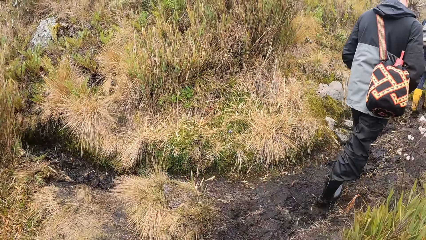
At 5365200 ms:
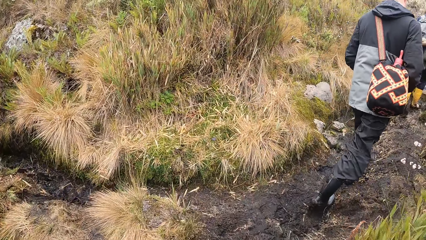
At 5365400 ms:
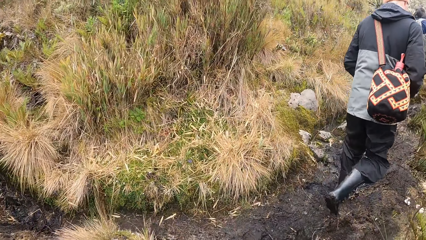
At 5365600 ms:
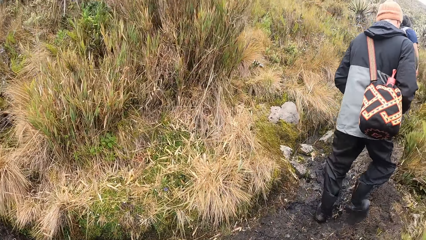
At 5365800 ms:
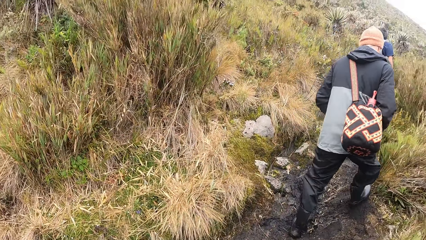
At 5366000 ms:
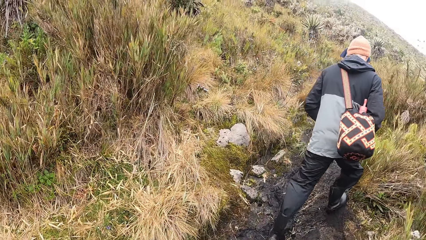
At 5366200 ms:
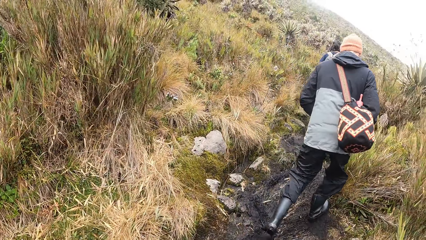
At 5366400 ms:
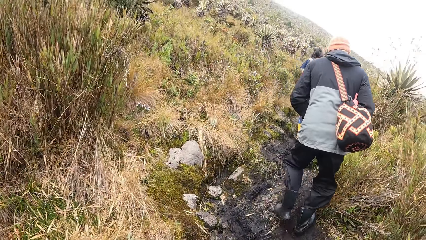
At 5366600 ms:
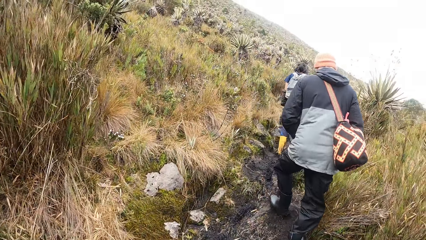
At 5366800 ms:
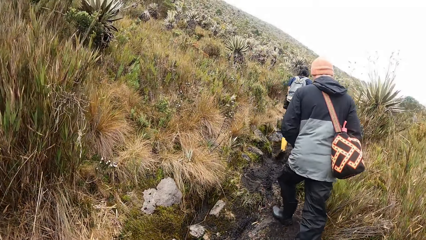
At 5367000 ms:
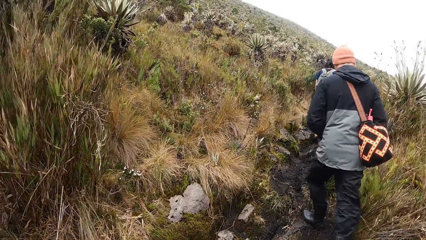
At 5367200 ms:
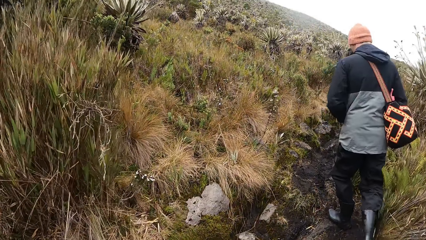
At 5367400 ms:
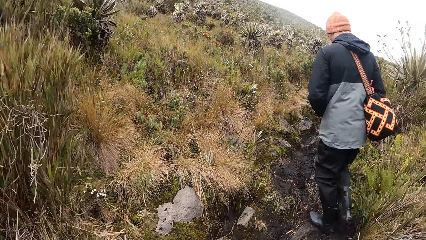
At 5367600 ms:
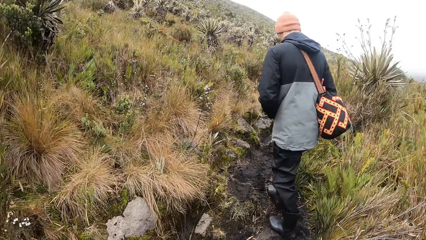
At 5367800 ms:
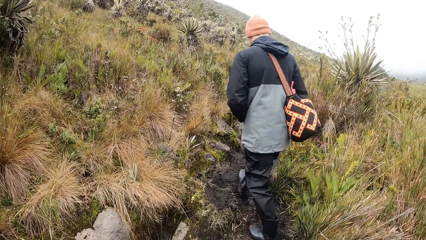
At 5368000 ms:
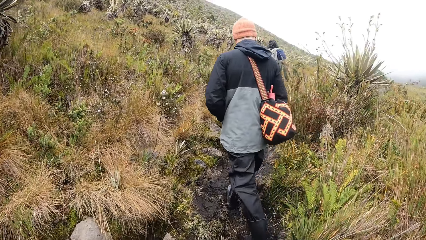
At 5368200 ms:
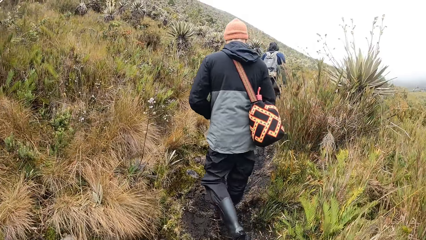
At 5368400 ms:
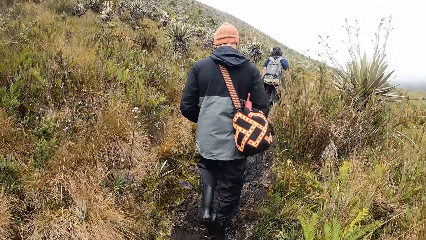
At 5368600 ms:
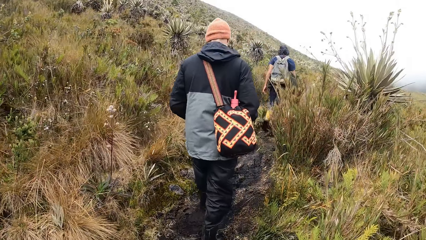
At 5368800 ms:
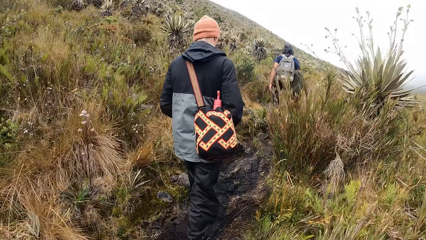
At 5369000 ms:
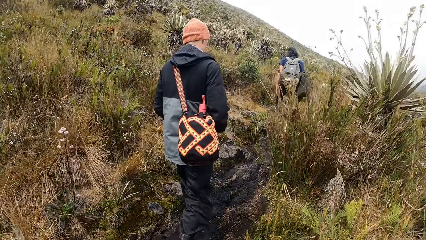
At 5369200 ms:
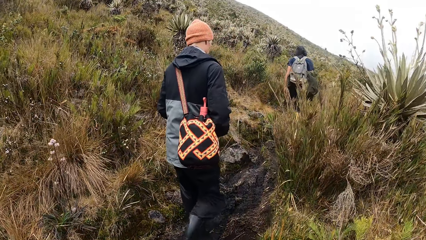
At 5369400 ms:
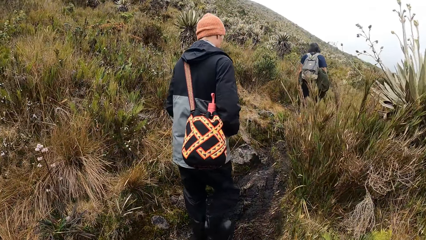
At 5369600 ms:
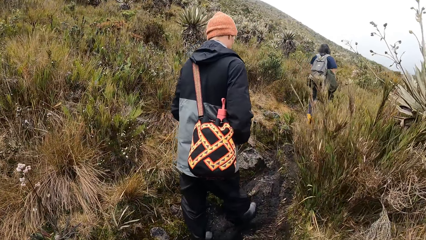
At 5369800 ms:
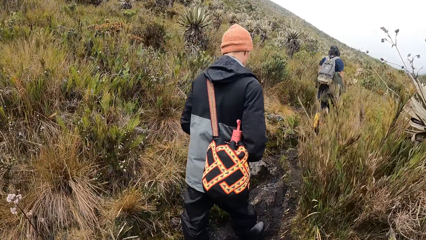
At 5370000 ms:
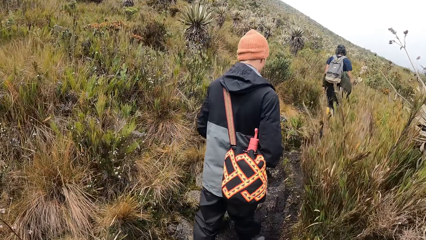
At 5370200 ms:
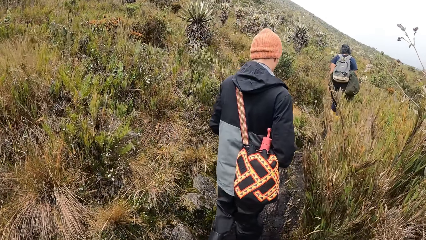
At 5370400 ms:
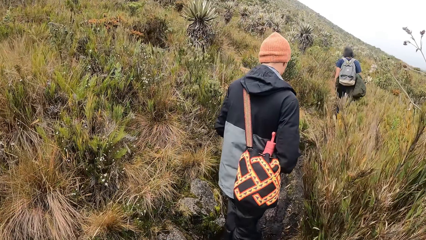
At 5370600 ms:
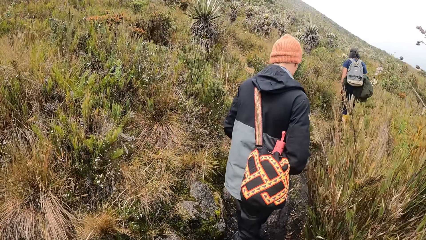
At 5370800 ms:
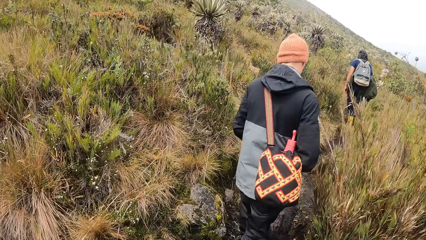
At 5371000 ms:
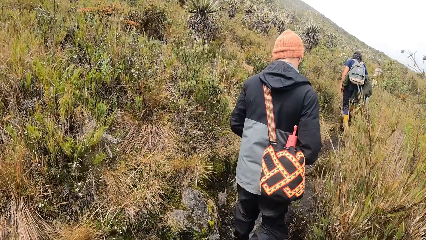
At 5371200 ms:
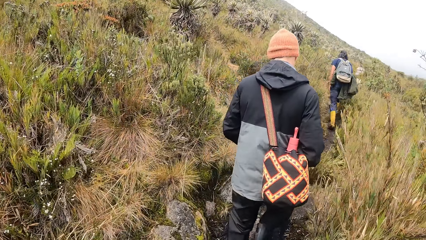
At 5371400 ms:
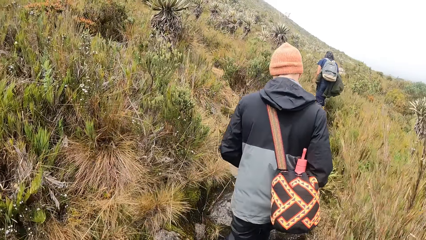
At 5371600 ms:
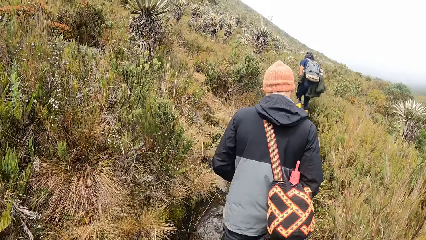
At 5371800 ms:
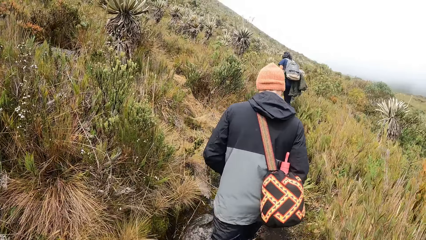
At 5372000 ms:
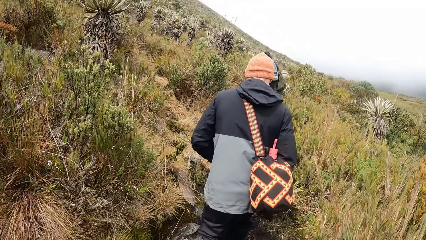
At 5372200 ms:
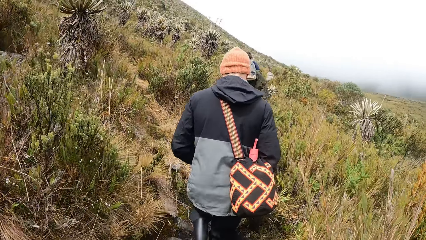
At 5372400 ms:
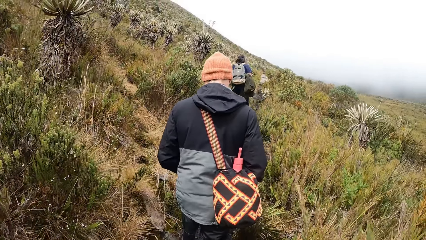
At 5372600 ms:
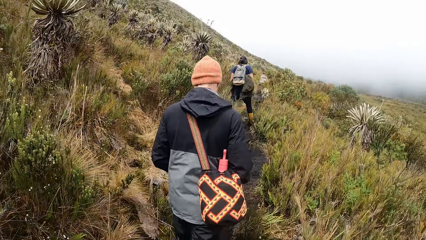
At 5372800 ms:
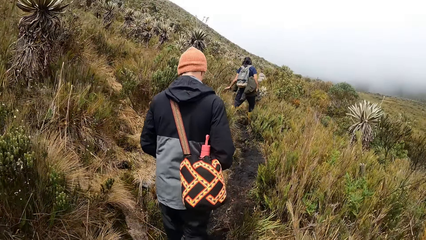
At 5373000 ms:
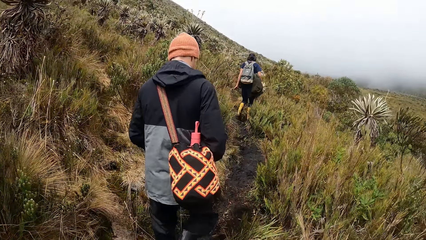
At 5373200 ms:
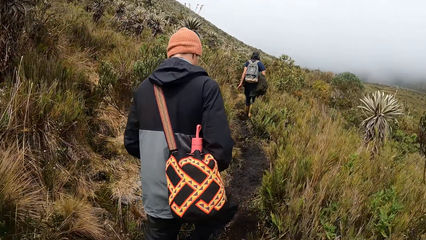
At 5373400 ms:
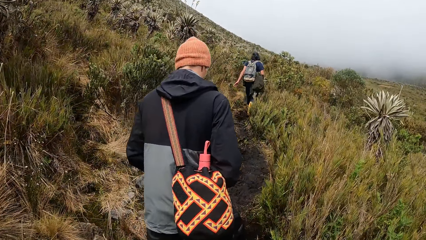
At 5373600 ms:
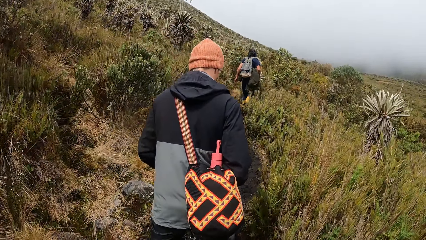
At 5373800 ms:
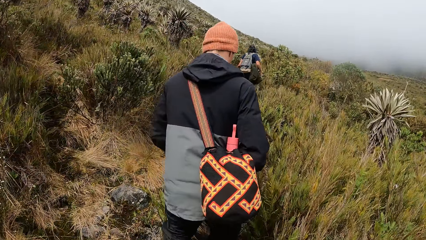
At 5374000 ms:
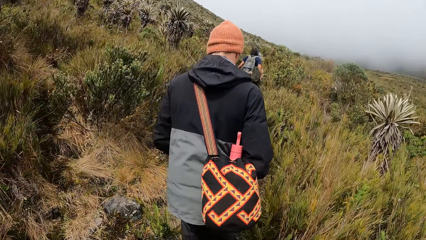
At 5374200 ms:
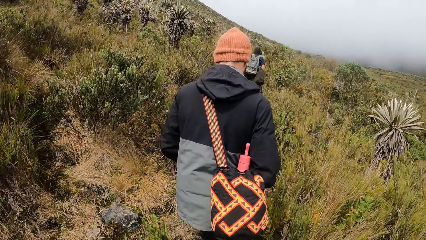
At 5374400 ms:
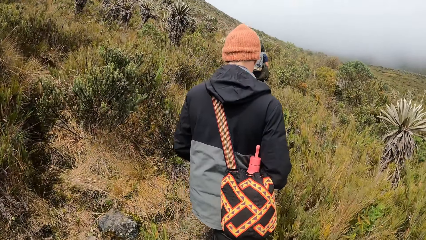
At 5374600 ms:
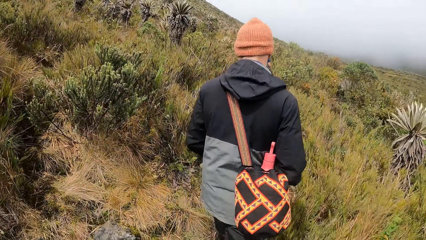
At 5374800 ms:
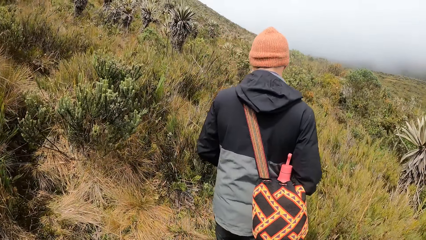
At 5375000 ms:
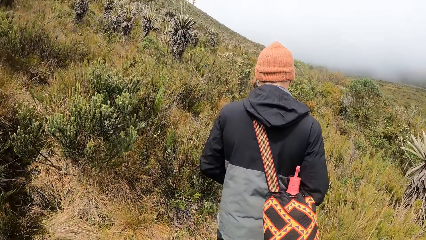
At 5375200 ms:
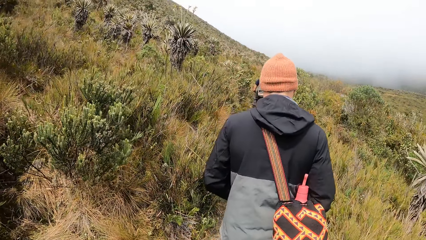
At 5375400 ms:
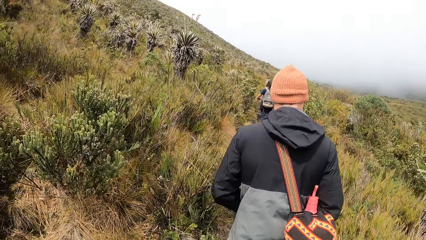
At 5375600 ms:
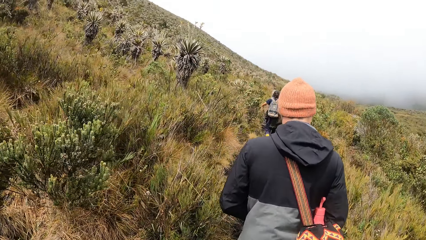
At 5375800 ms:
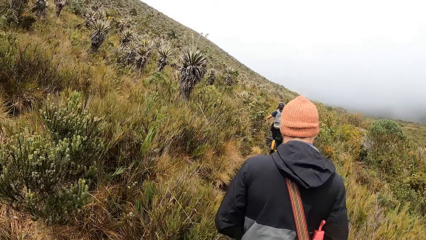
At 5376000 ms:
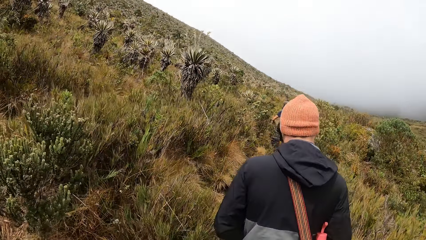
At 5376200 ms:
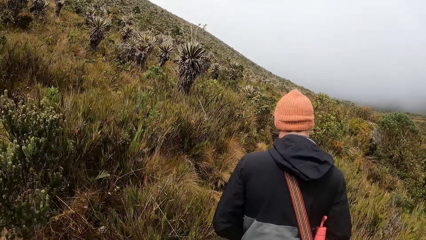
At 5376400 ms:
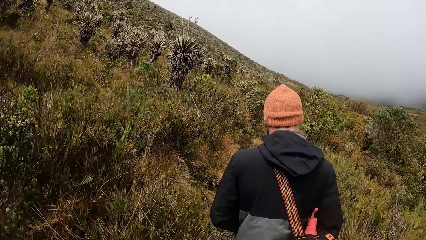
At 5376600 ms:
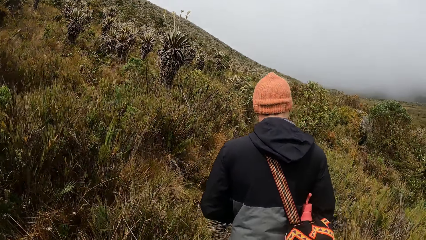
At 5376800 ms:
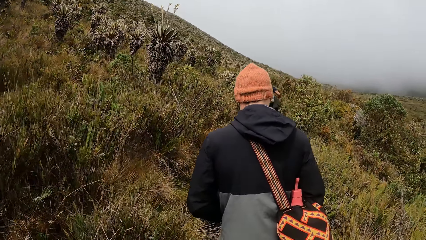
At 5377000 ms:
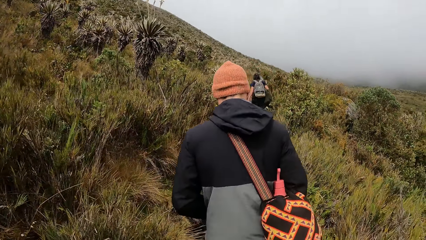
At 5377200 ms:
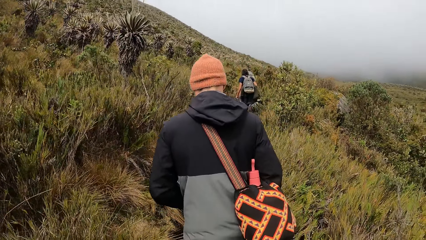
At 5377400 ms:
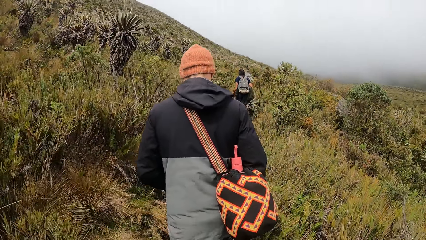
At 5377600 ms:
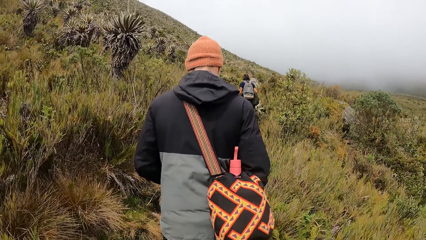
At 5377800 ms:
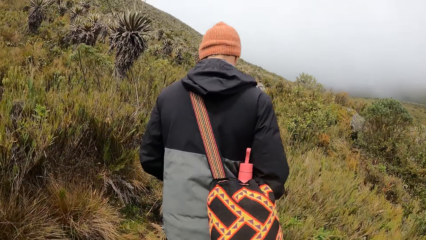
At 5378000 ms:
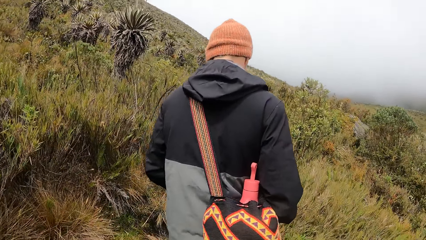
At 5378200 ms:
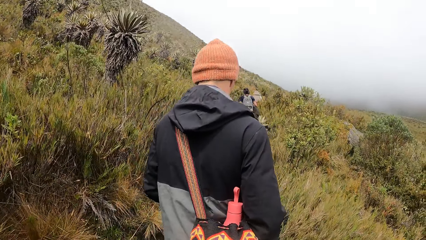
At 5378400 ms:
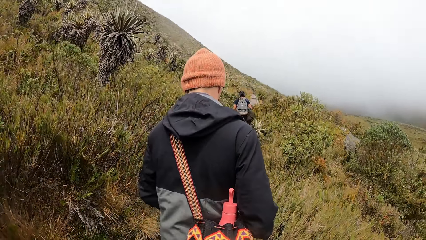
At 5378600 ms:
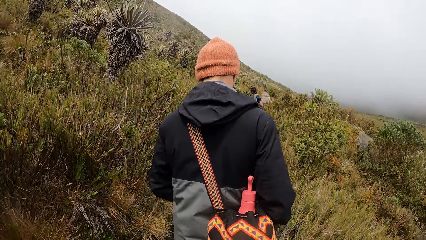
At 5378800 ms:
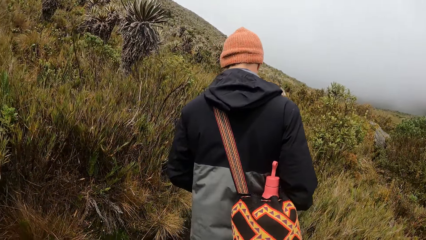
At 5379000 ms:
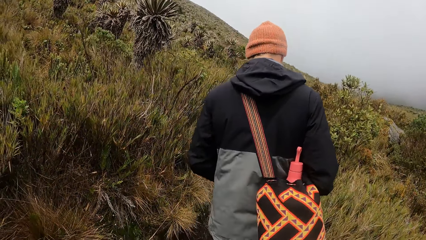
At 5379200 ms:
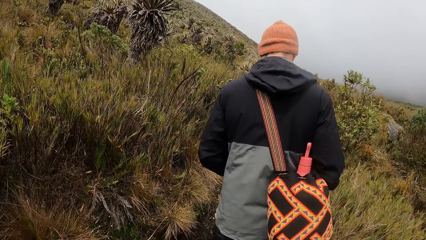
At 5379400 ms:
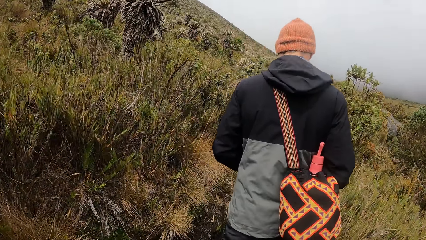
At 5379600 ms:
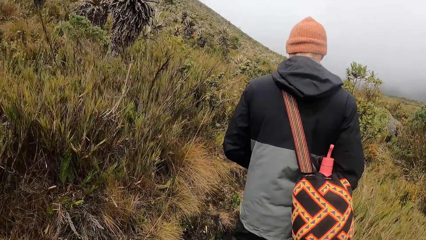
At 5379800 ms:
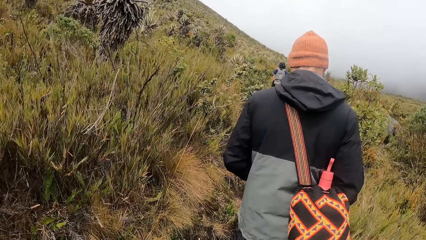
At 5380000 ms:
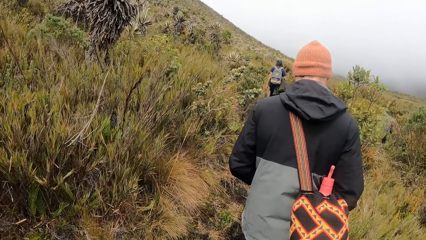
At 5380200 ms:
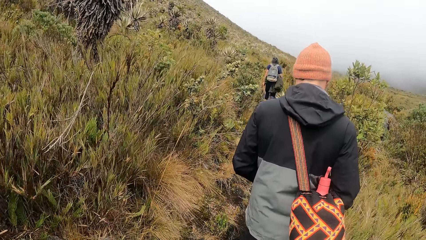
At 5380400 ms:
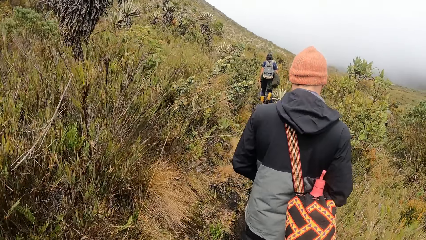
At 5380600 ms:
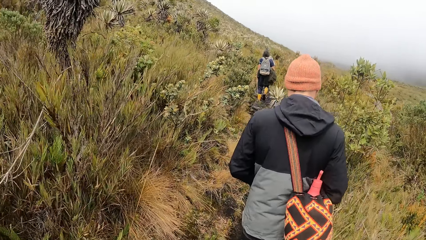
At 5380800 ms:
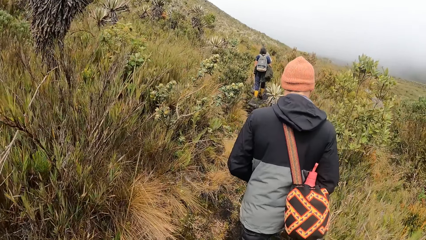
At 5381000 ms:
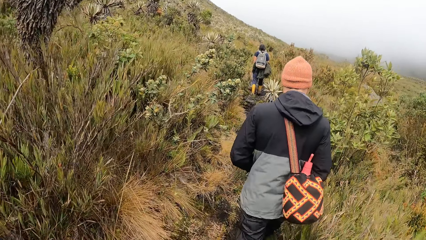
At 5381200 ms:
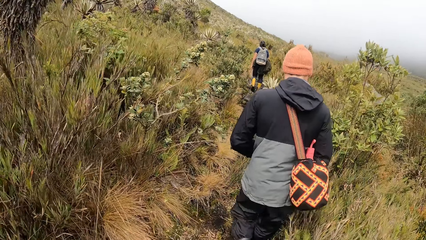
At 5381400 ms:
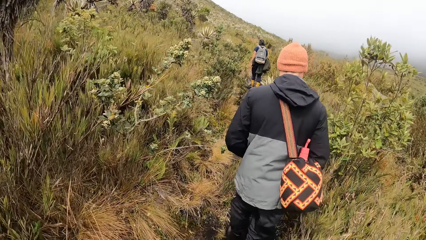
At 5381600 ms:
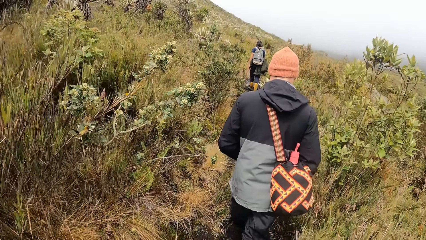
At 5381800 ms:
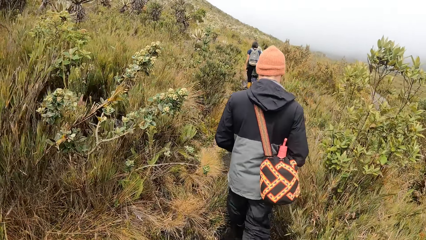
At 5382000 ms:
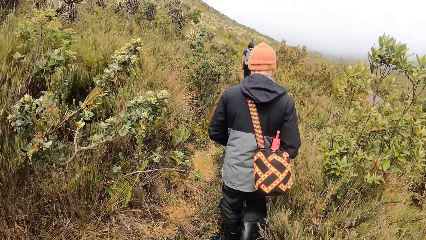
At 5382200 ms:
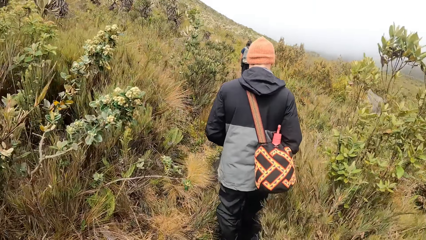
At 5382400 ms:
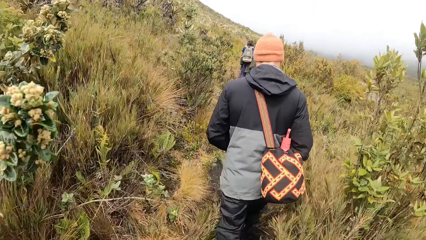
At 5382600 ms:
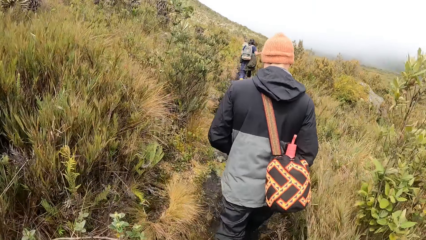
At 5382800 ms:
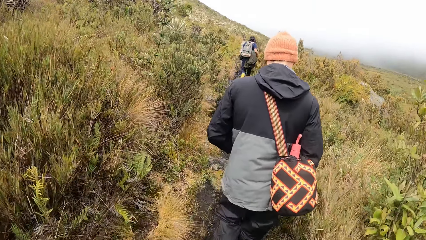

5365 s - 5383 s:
The camera wearer walks around the forest.
